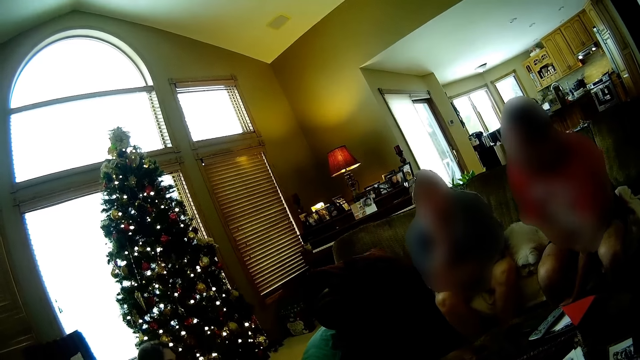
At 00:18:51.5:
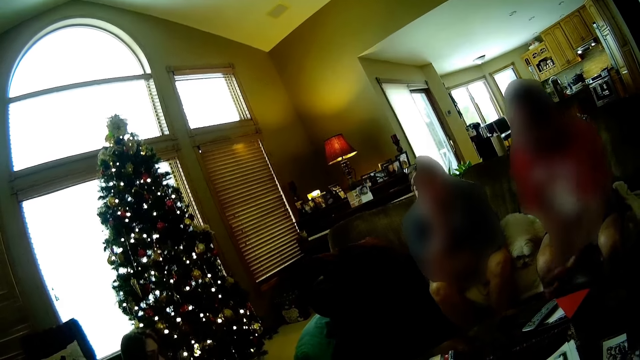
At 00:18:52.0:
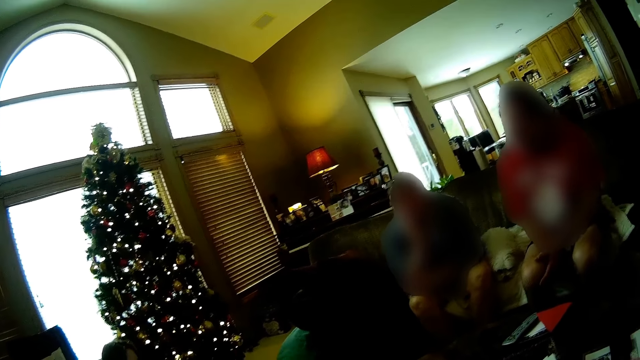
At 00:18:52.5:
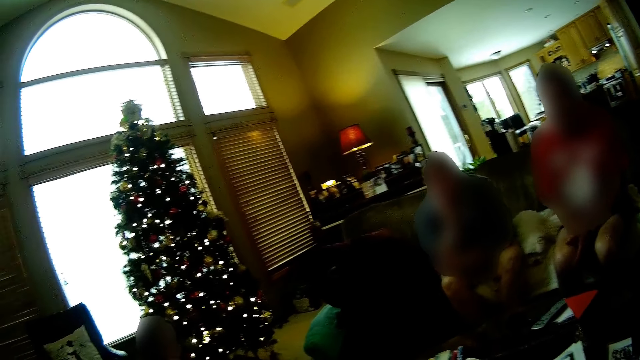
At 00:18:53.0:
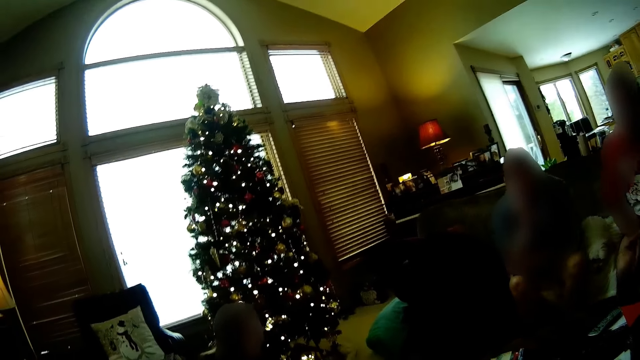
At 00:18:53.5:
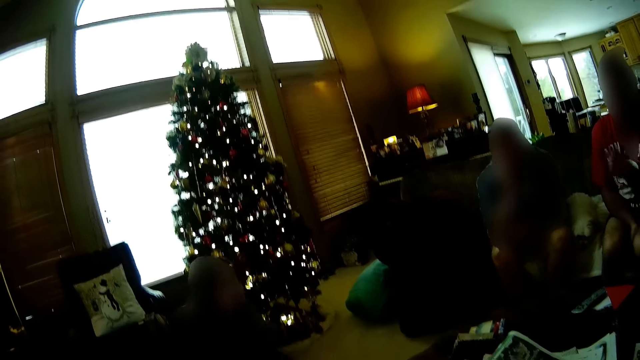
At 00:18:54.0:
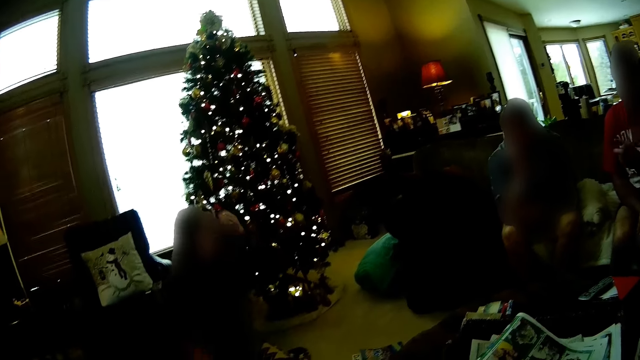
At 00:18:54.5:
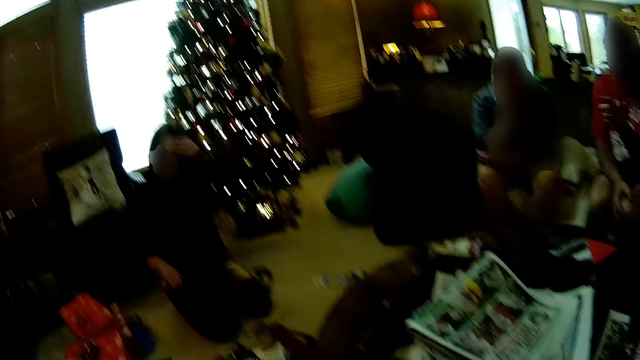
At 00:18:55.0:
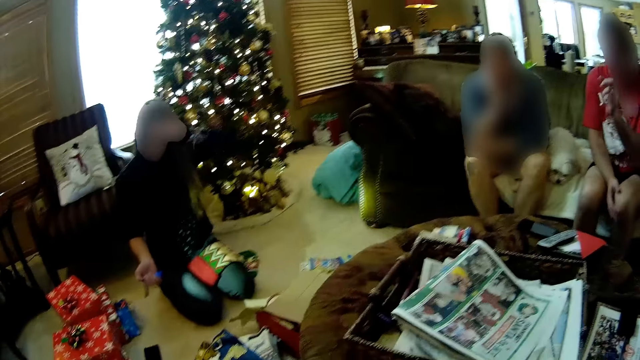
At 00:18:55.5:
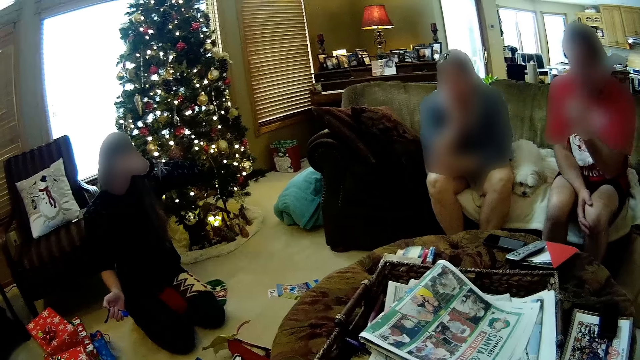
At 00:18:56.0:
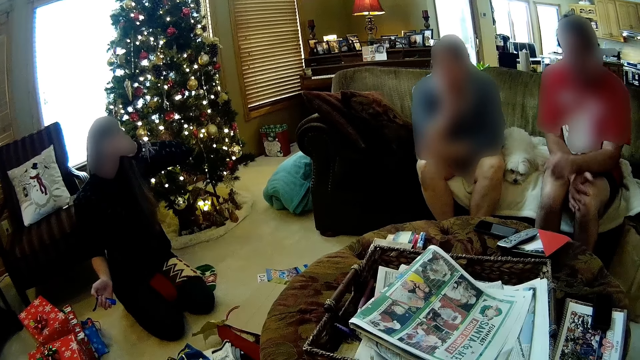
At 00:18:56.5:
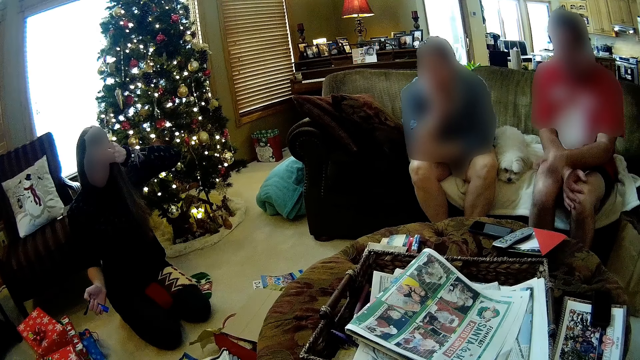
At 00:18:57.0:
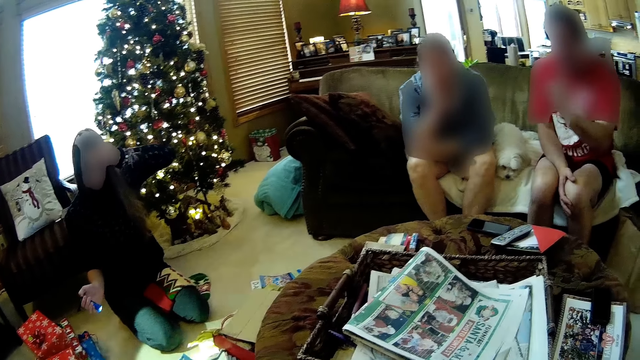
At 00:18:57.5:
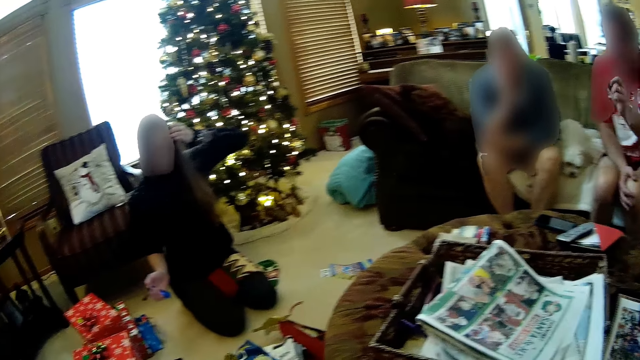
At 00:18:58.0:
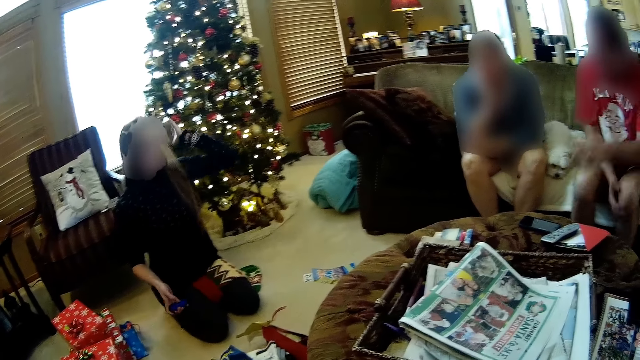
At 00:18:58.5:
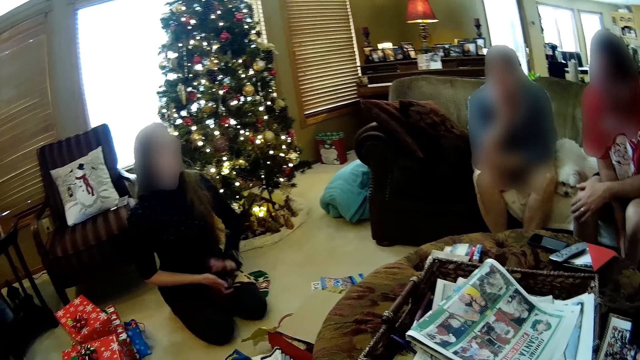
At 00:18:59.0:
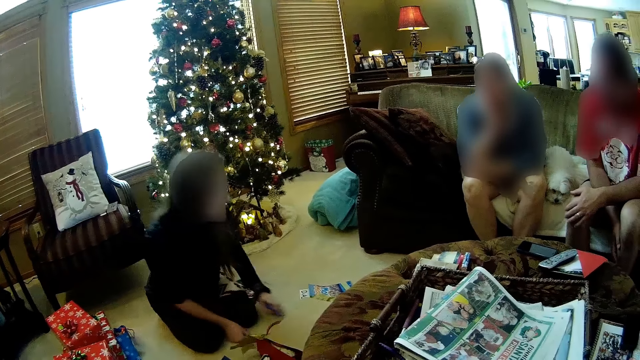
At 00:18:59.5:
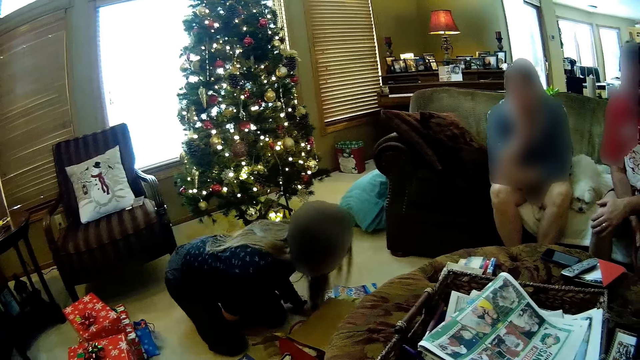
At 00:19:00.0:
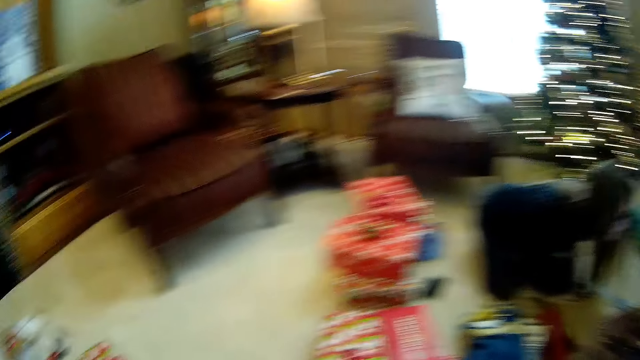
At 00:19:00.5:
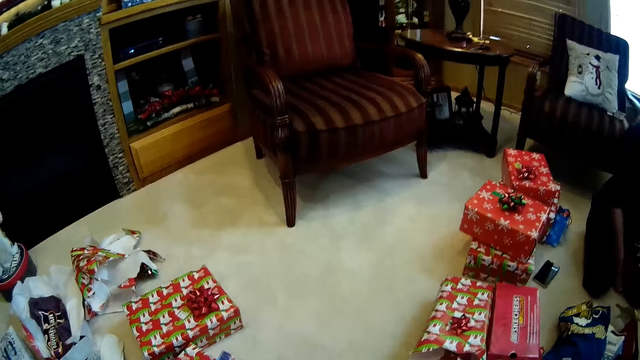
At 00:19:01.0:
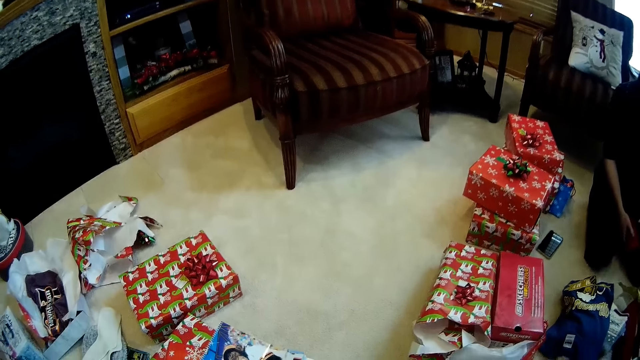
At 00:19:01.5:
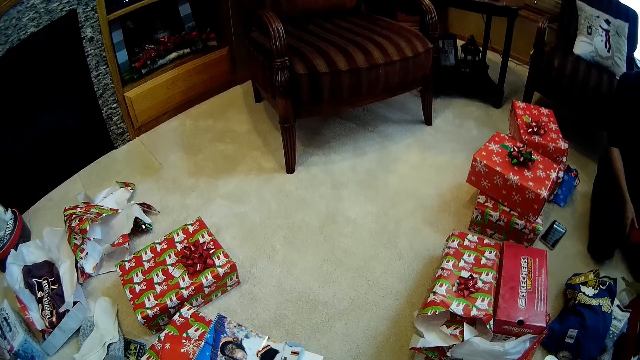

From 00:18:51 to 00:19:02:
The woman places her left hand on her forehead. She packs her hair to the back with her left hand. She passes a timer from her right hand to her left hand. She places both of her hands on the ground.

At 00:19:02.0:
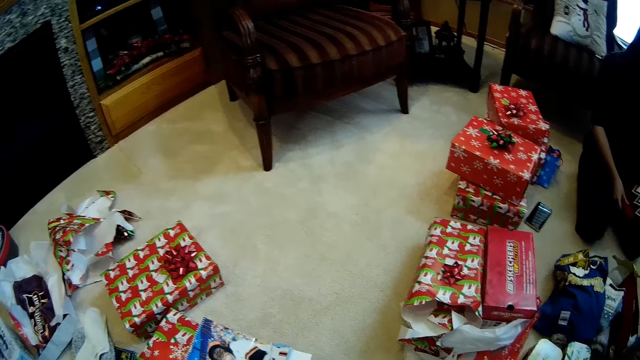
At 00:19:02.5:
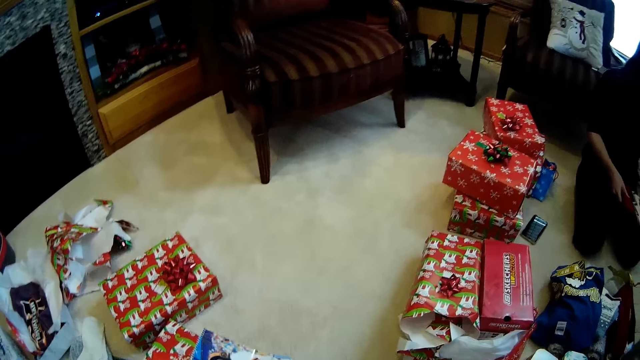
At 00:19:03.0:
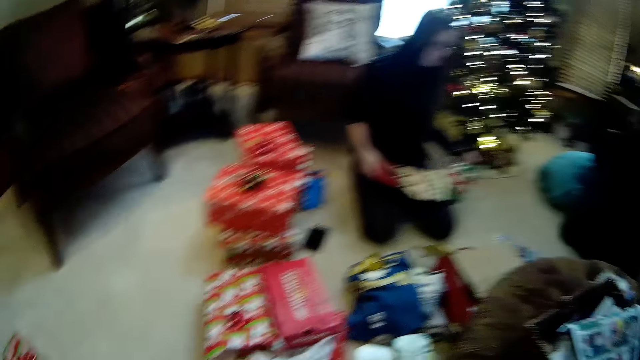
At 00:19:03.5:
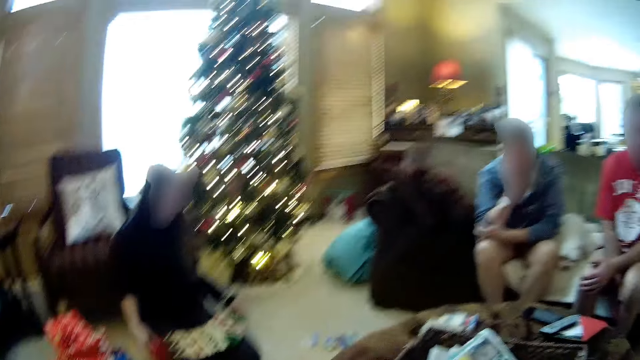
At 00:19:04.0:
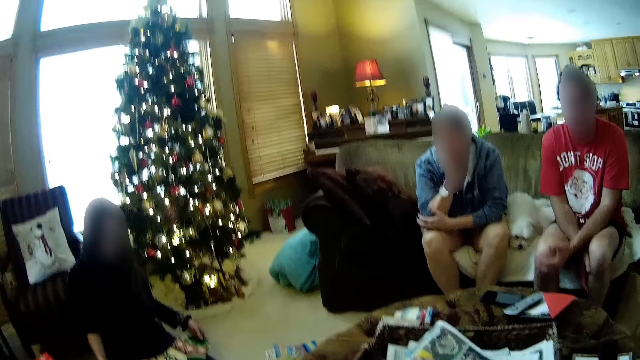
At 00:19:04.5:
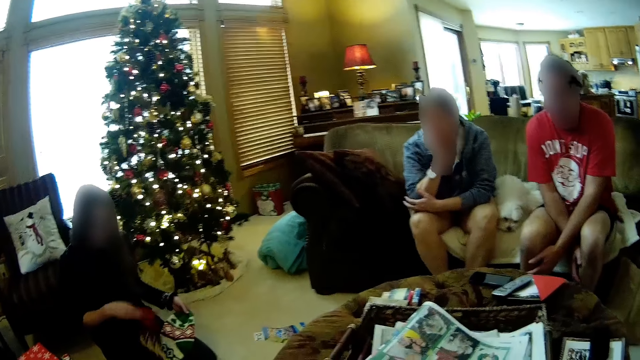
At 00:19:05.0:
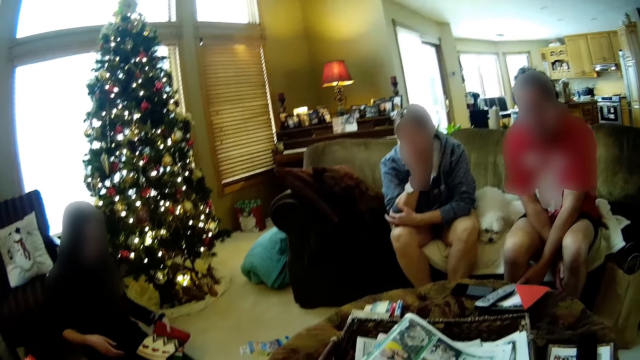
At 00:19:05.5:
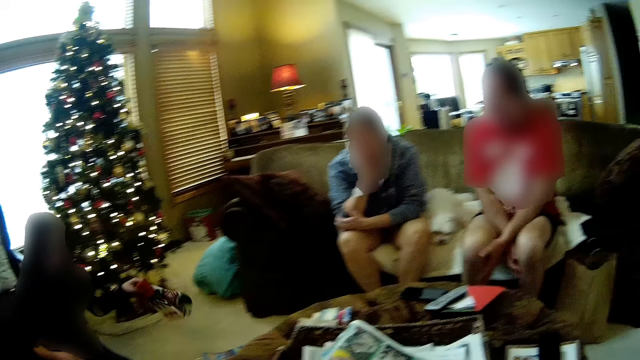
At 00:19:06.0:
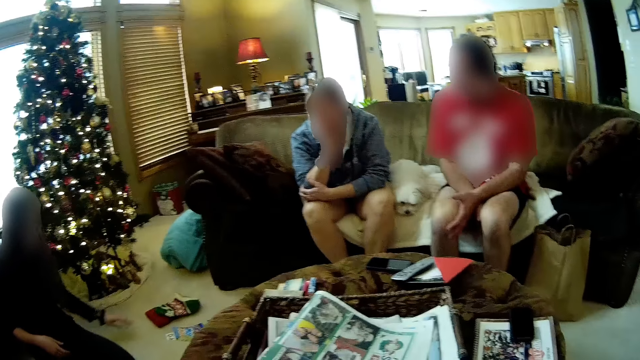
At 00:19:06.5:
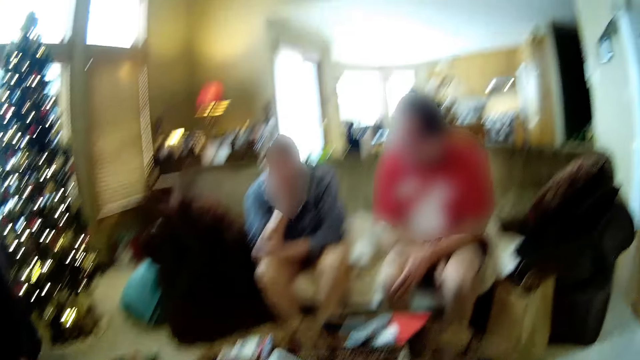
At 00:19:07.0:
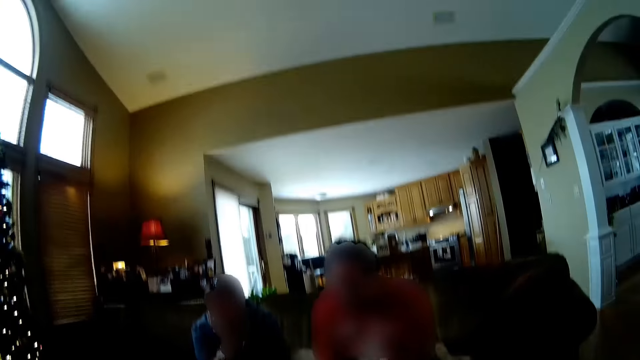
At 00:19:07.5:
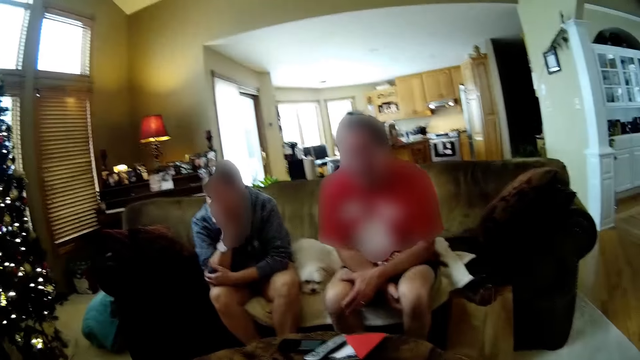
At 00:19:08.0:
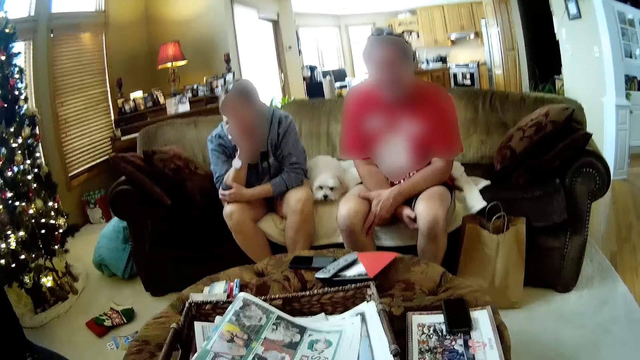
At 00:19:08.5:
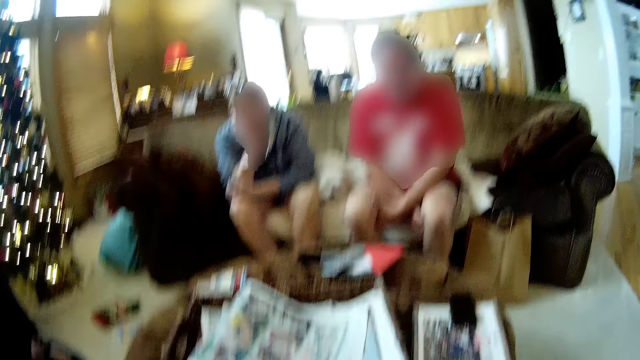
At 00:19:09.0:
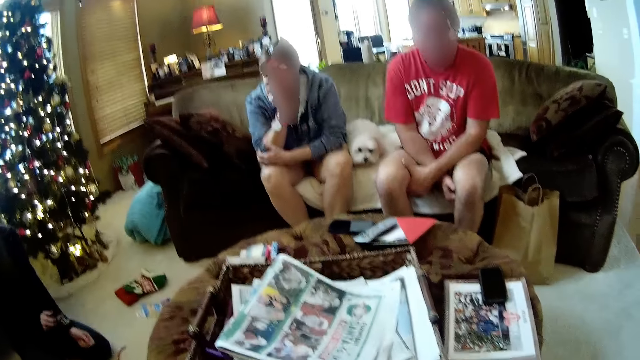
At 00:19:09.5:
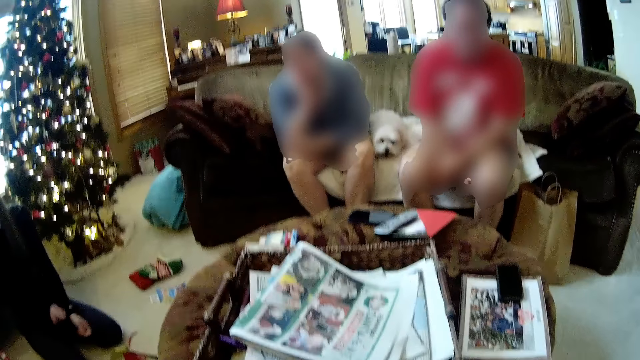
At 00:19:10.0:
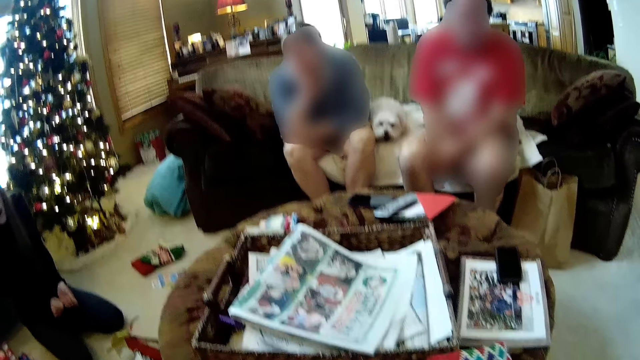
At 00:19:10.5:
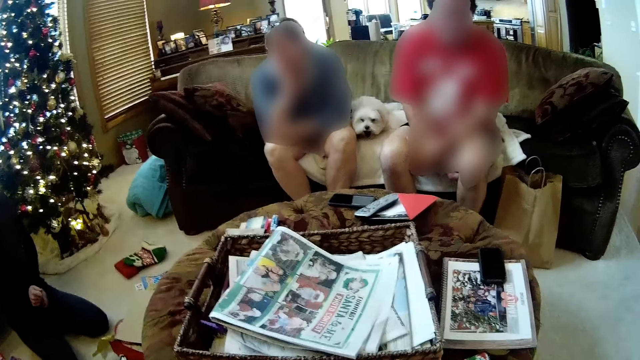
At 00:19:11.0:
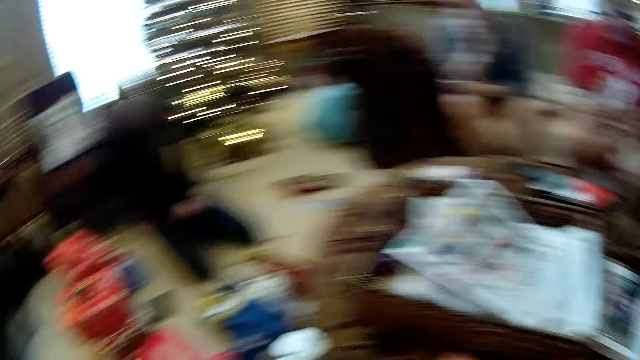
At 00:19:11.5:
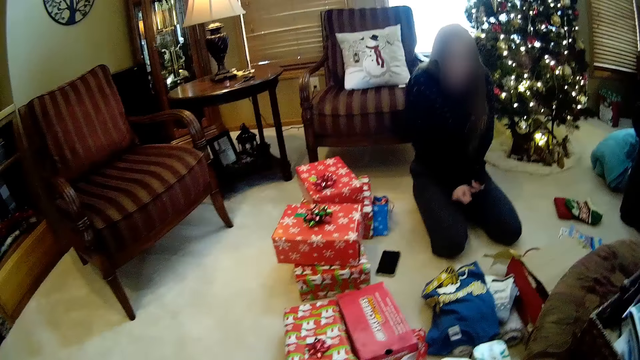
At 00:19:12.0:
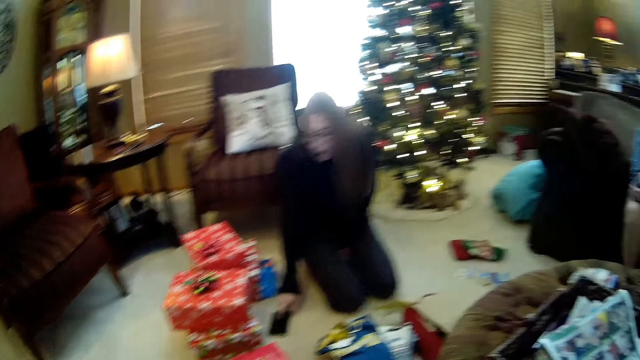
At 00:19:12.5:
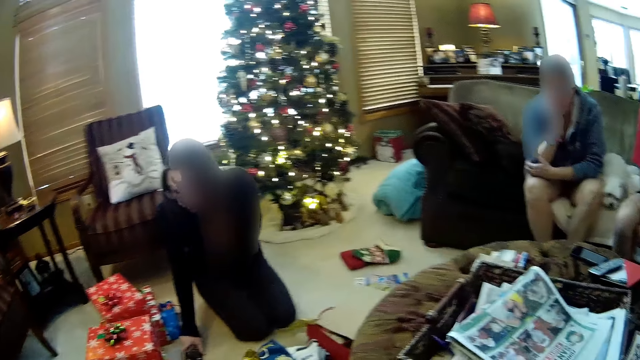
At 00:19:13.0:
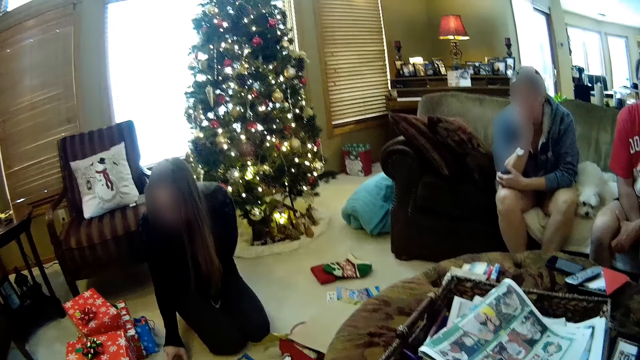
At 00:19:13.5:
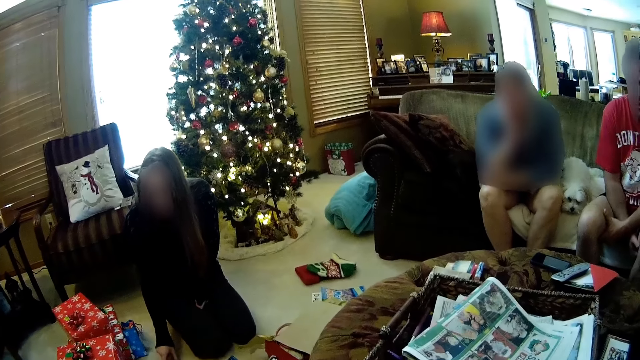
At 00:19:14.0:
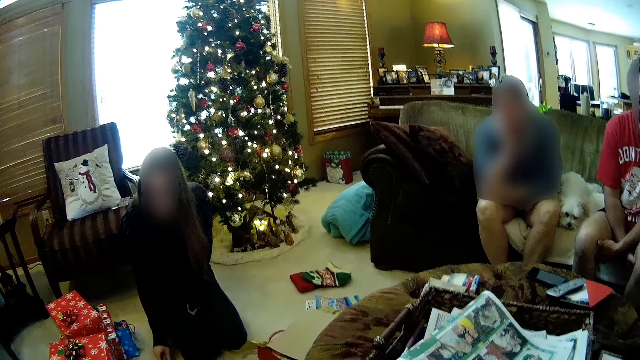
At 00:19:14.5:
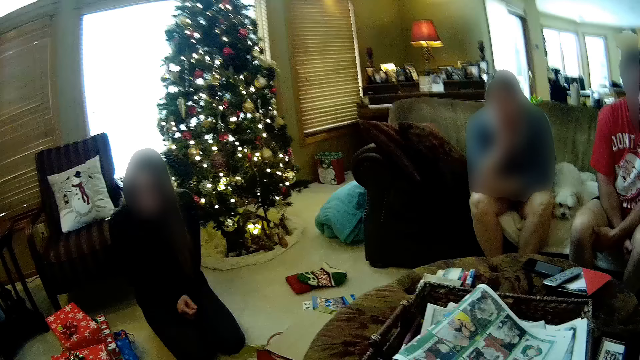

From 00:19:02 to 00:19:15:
The woman holds a cap with both hands. She passes a cloth to the left hand. She throws the cap on the ground with her left hand.
